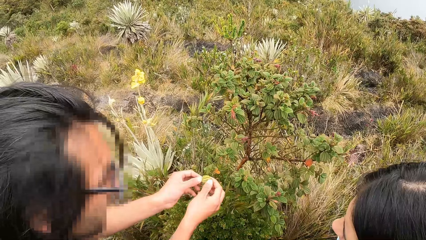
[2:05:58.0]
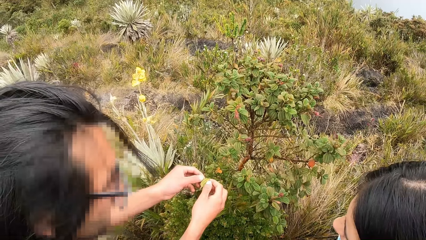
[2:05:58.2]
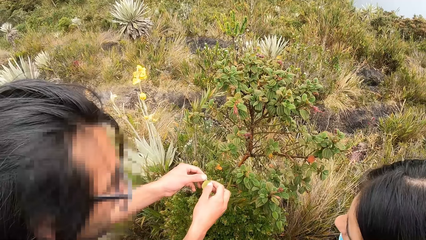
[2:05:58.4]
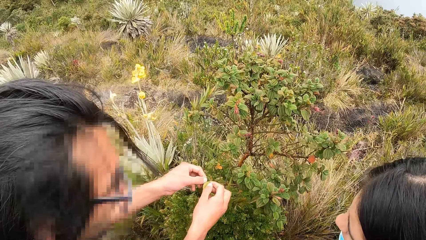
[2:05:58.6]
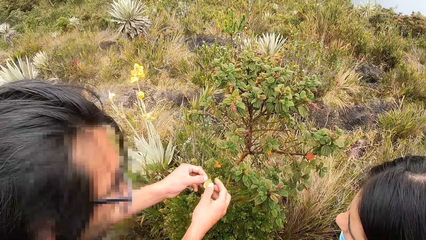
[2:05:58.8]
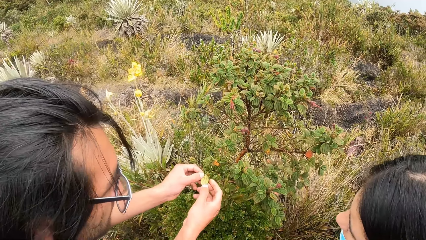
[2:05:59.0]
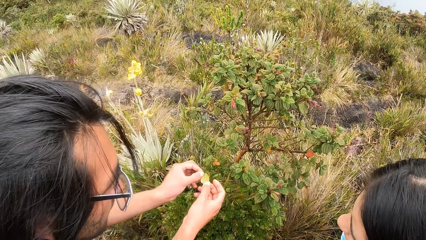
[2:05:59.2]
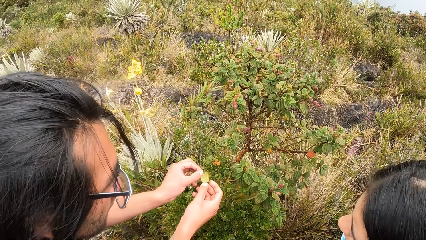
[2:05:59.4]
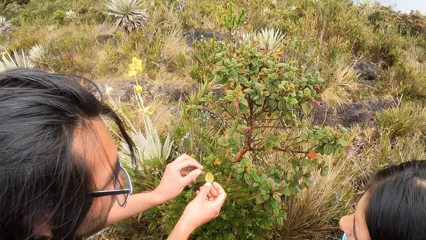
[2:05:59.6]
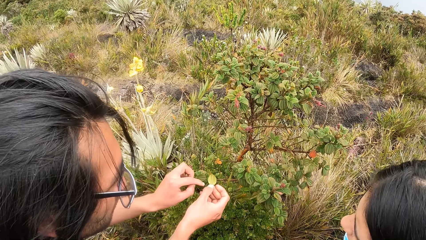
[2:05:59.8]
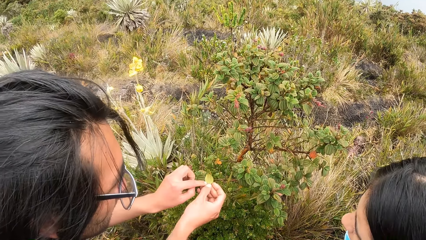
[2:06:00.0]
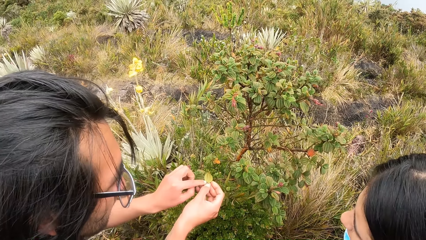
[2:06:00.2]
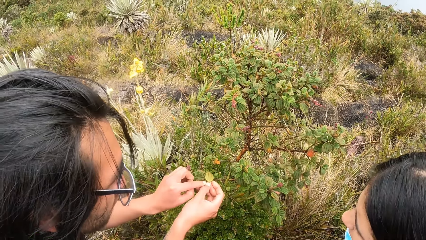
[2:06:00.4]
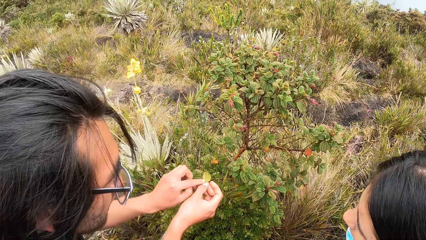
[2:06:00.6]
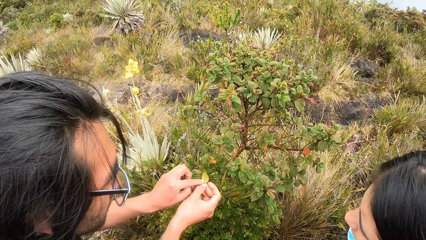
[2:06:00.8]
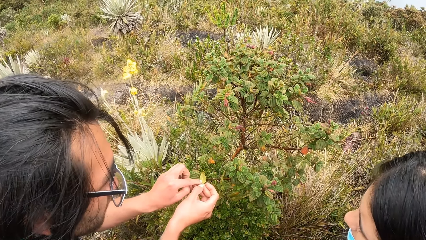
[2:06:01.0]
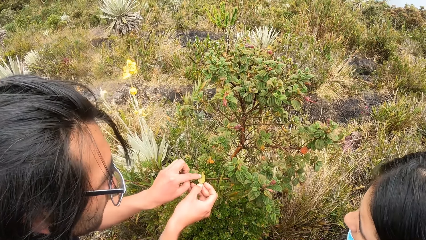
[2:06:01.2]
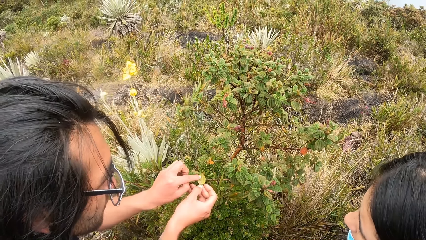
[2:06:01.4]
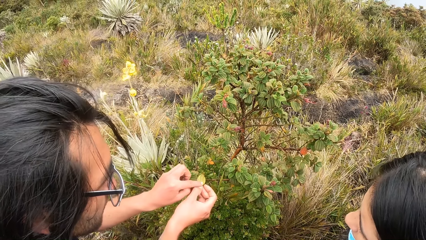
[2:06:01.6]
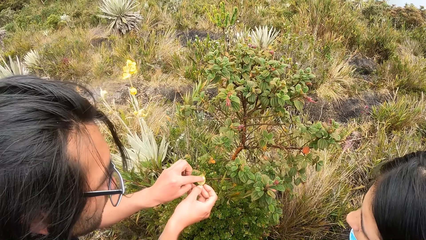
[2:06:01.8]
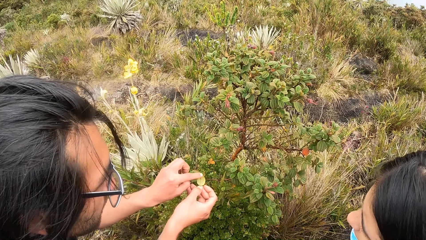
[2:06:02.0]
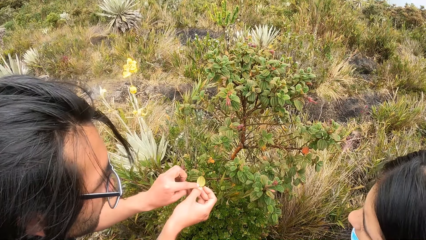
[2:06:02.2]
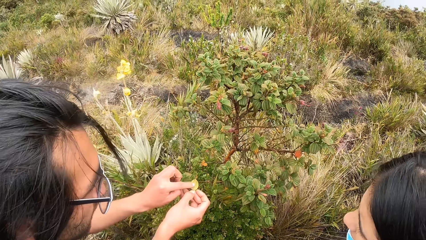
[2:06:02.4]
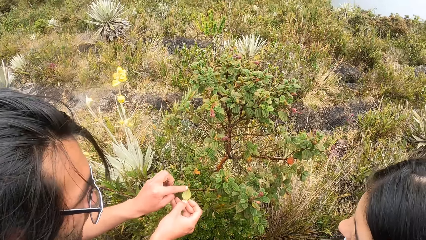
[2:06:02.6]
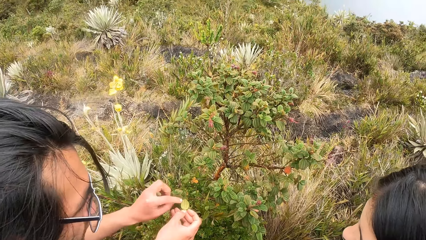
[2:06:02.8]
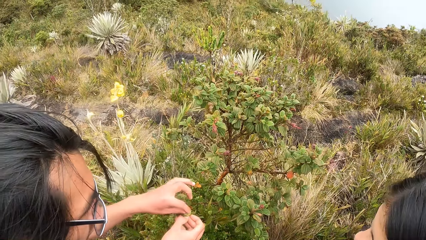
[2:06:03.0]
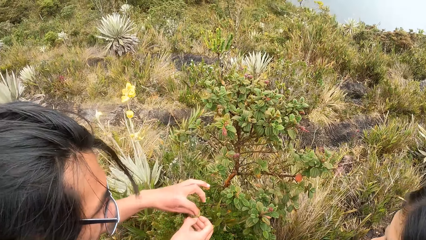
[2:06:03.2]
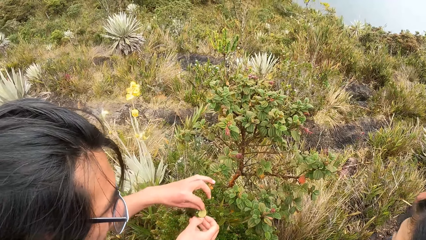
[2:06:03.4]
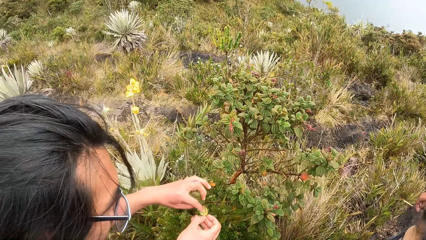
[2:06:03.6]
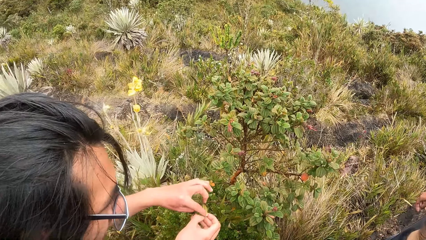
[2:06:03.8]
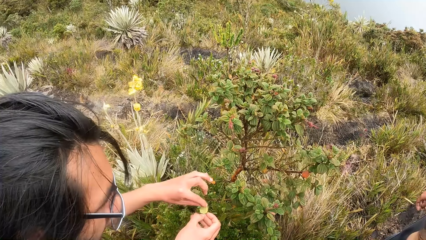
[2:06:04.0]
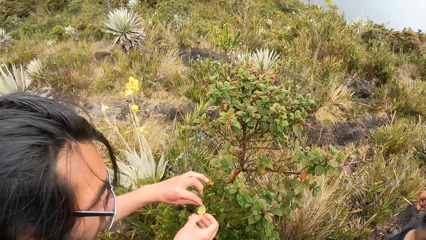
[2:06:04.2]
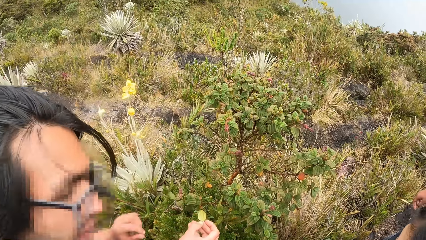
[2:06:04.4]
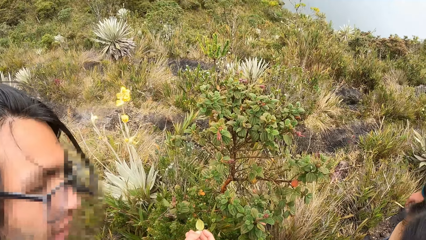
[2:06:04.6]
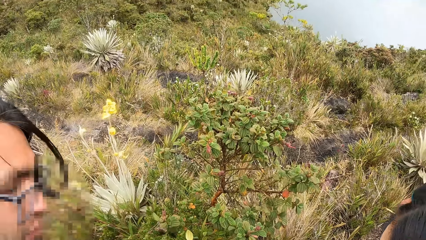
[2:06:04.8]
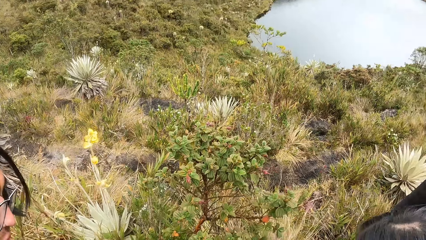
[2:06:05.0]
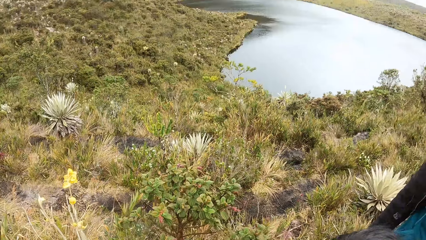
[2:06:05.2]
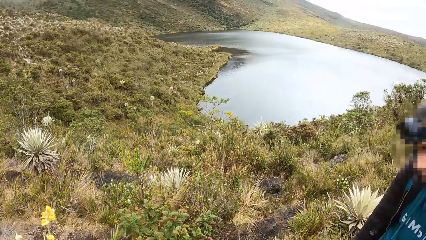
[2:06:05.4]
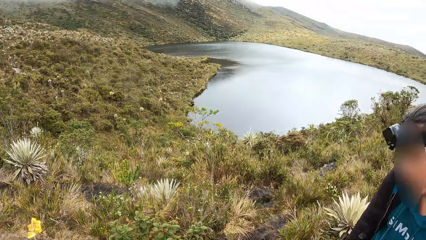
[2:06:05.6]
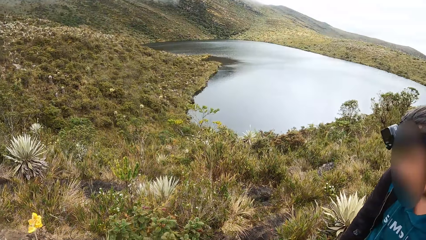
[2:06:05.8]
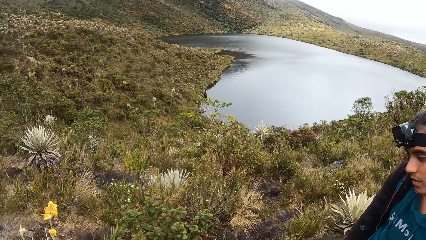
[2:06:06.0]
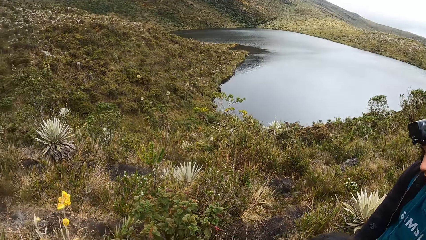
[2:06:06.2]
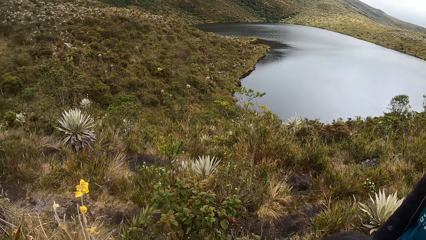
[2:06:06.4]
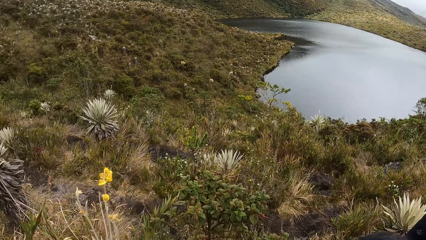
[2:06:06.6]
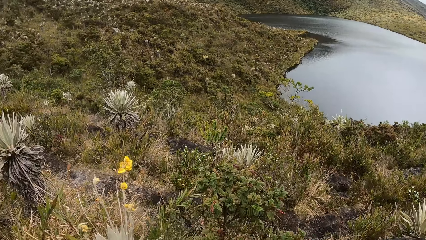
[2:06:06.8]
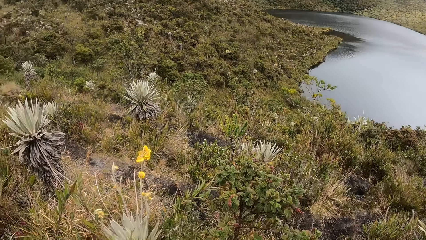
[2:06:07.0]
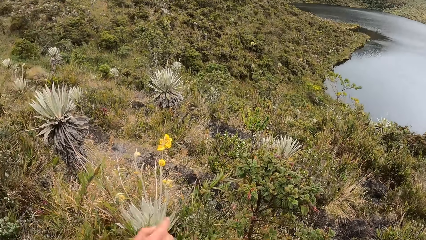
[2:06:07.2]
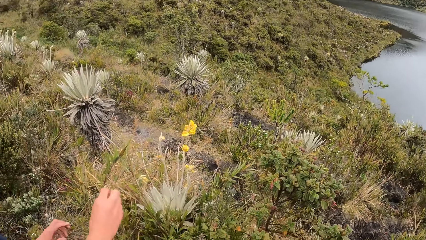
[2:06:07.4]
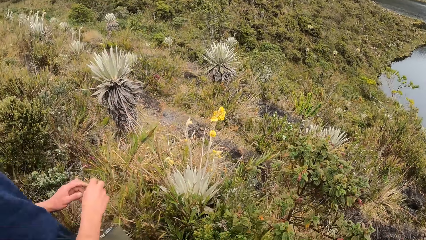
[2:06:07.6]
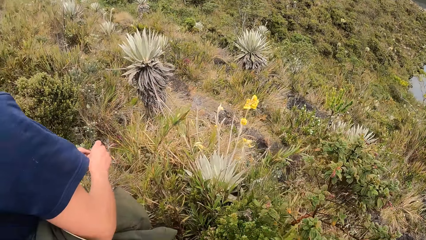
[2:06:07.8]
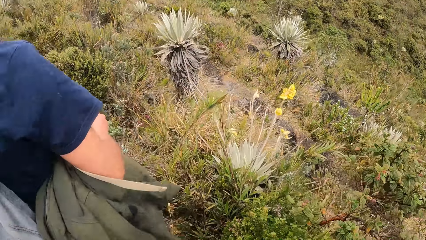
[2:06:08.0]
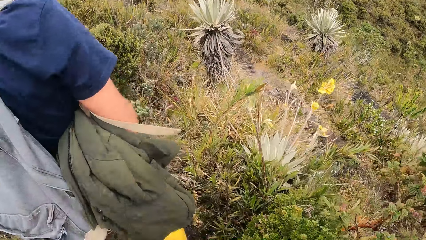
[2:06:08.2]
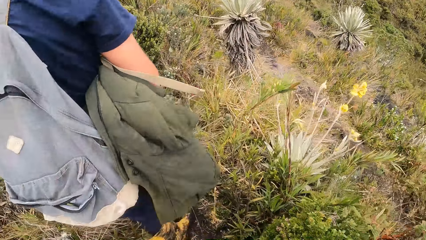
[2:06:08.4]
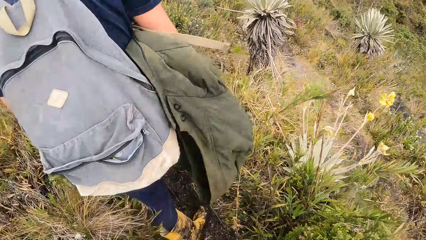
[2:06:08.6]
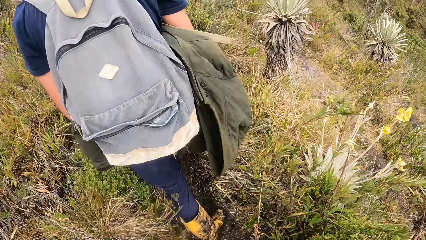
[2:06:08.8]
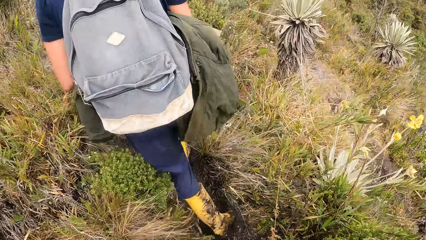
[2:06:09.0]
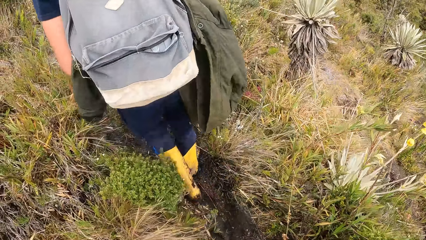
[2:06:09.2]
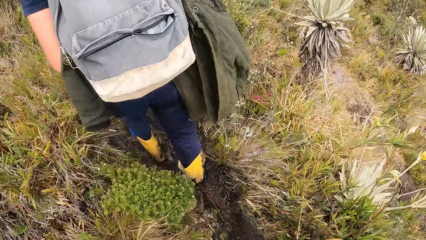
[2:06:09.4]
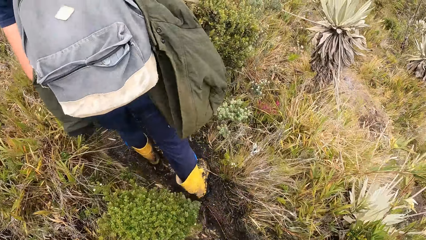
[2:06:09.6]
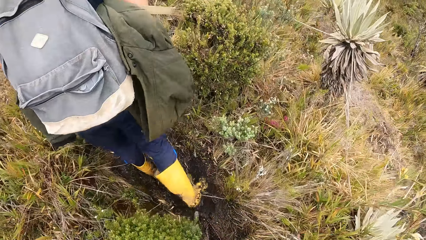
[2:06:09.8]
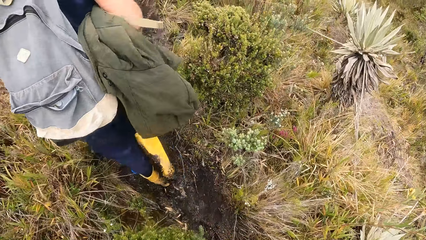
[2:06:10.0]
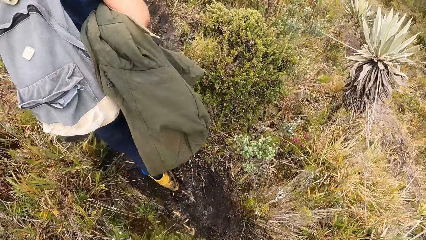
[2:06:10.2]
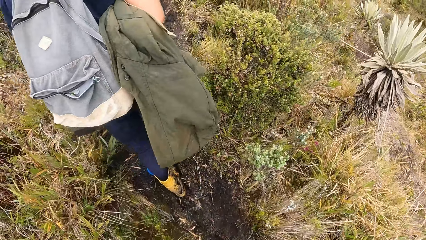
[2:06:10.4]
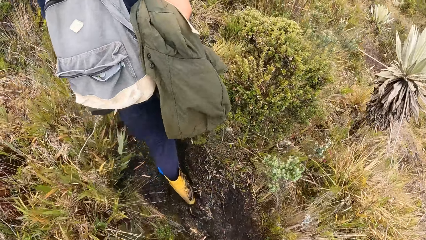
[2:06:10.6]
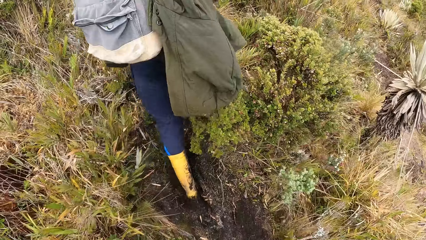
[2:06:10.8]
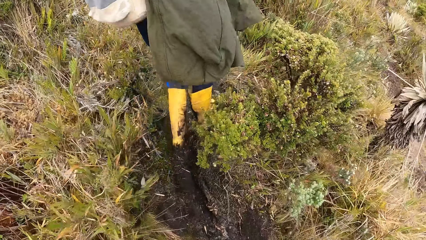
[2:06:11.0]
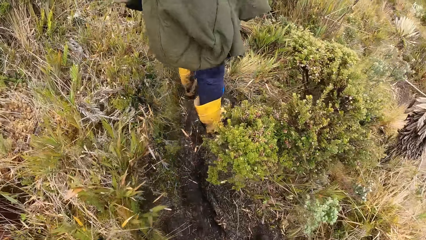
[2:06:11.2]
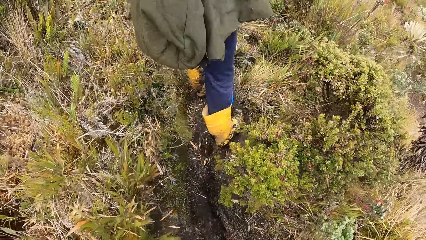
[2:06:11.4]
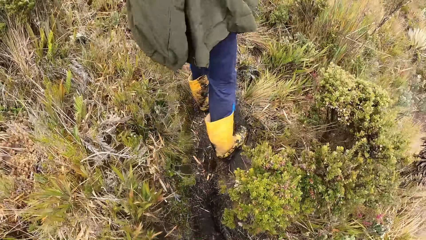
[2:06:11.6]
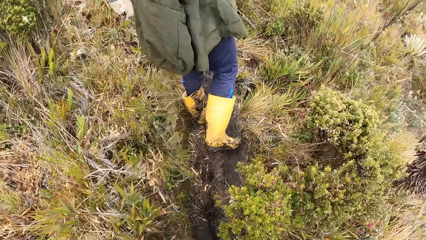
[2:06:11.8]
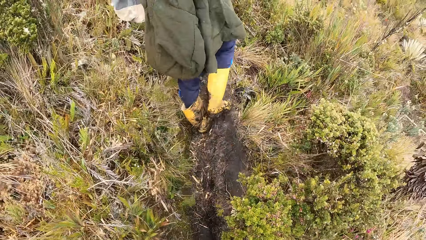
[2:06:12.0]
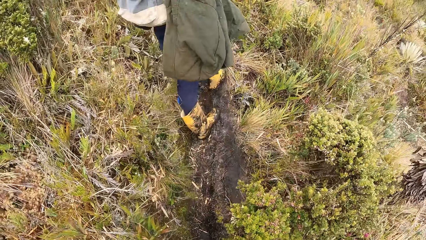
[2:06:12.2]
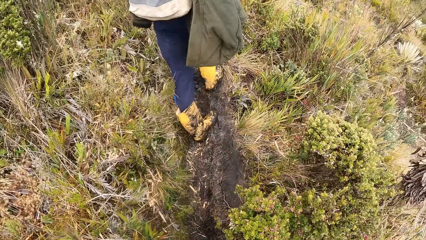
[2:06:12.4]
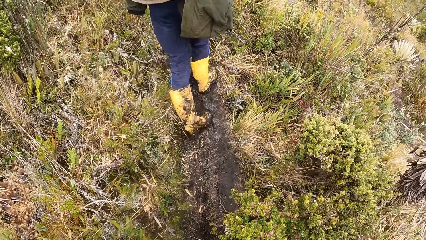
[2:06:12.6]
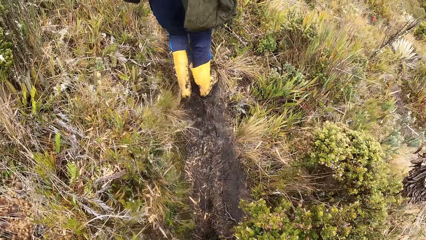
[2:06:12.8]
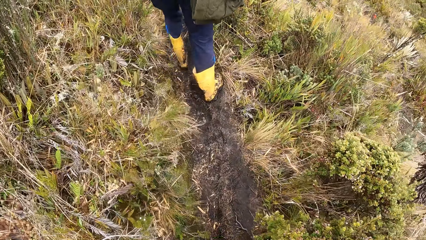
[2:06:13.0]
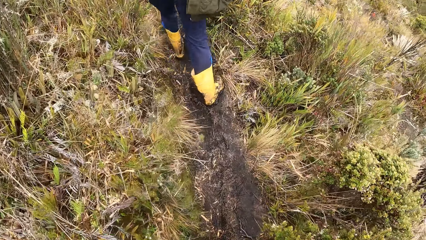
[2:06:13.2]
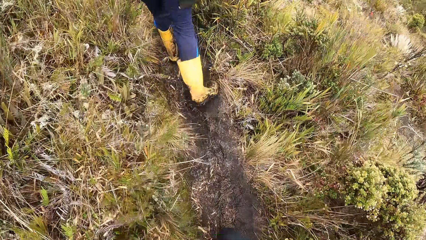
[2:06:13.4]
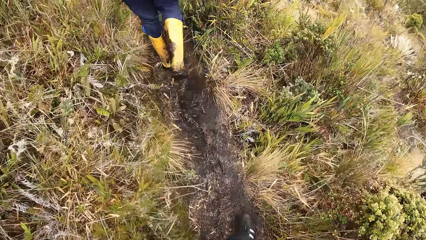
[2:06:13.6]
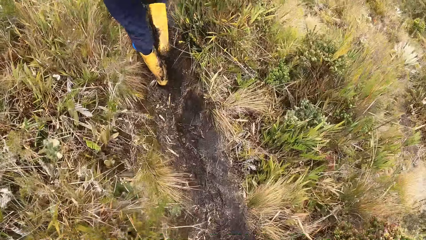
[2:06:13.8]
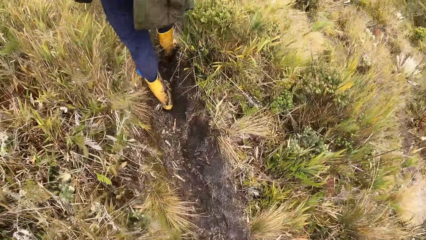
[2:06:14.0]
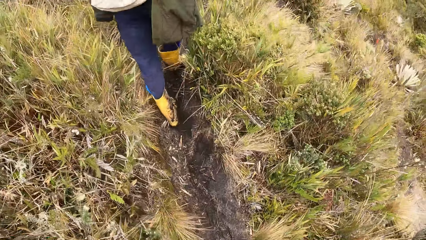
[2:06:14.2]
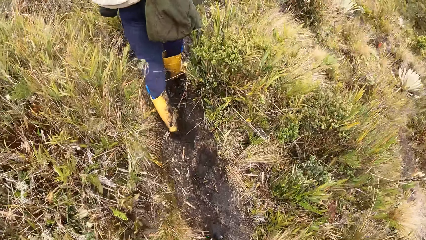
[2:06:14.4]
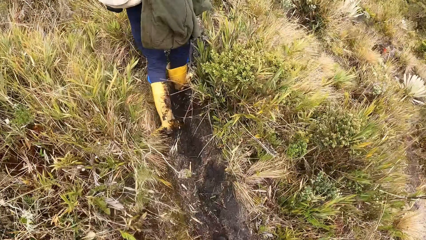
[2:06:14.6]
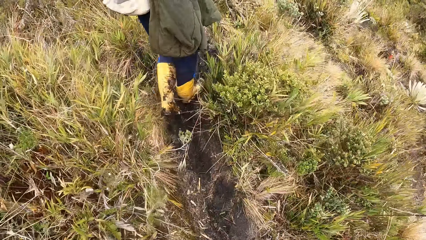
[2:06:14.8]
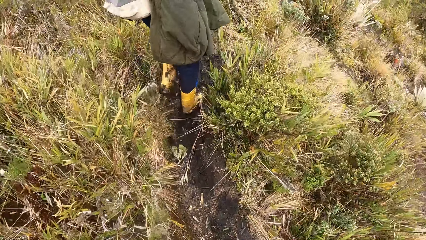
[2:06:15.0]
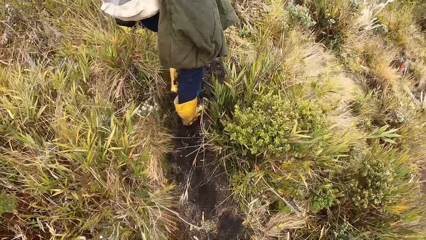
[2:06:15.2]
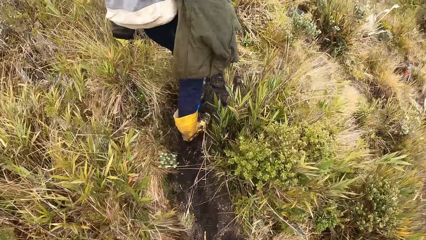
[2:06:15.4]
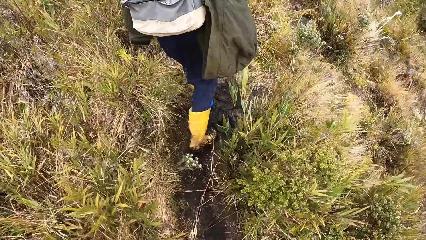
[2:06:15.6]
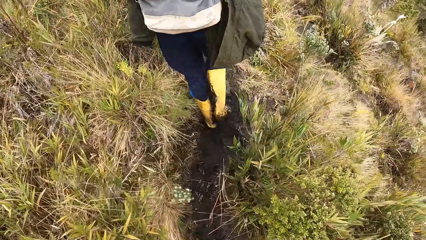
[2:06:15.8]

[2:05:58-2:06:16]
A man looks at the plant. Another man looks at the plant. The camera wearer looks at the plant. A third man walks around the mountain. The camera wearer walks around the mountain.
